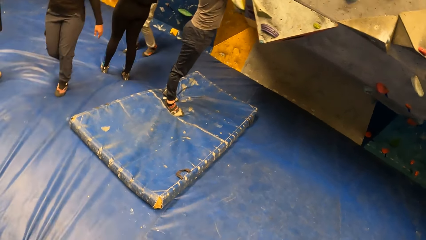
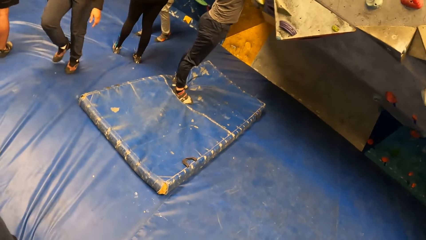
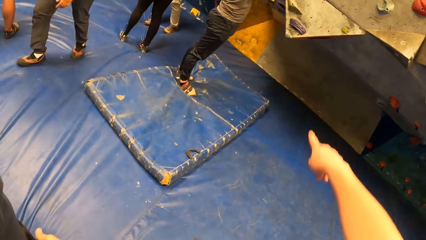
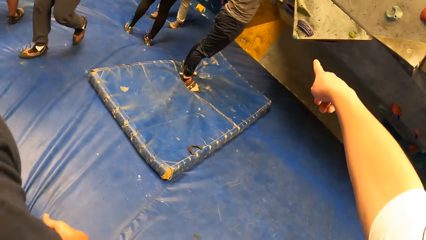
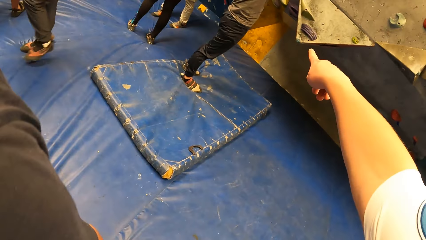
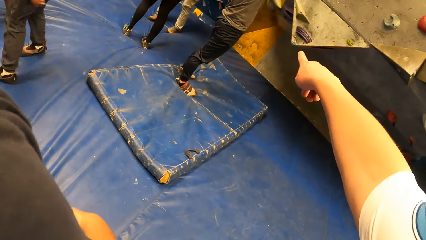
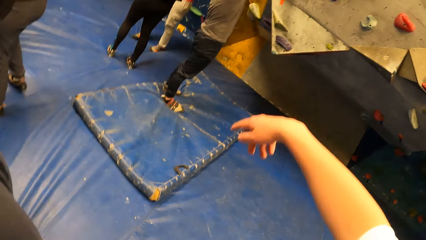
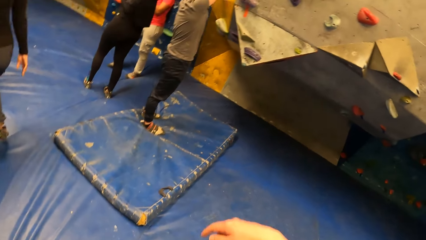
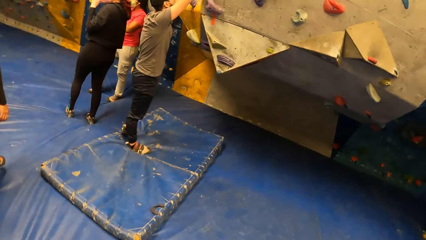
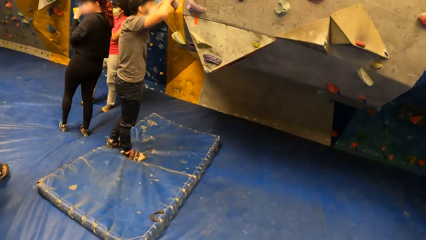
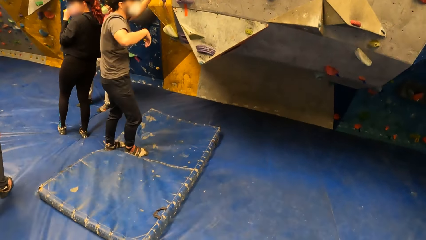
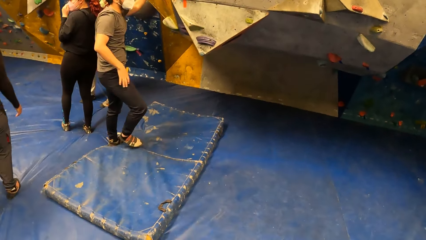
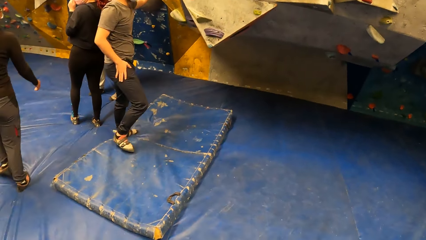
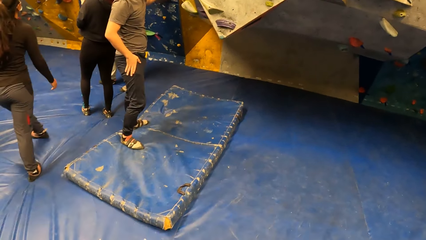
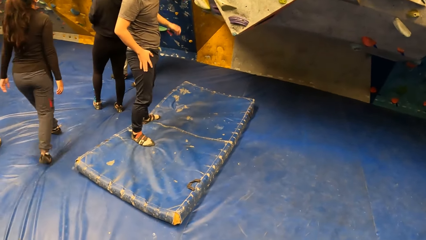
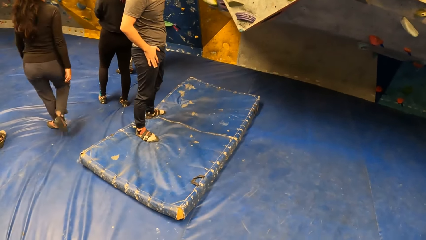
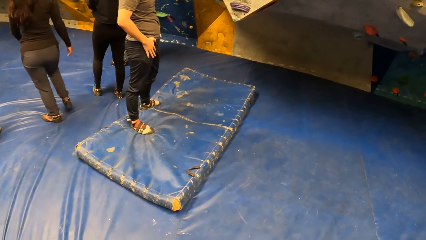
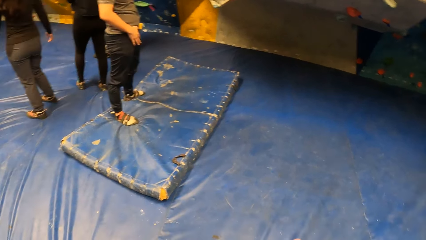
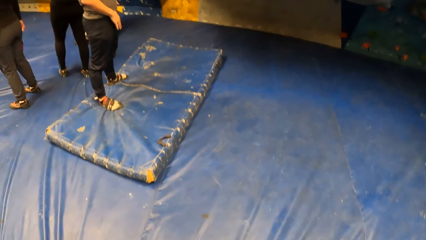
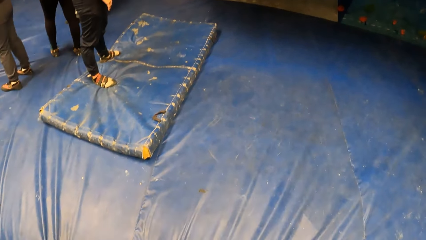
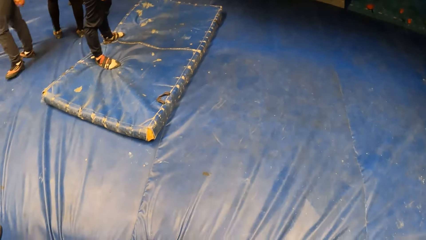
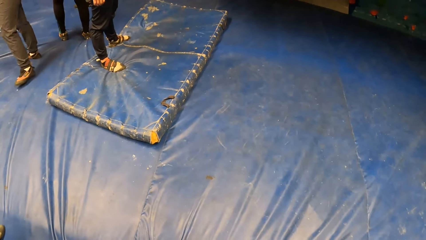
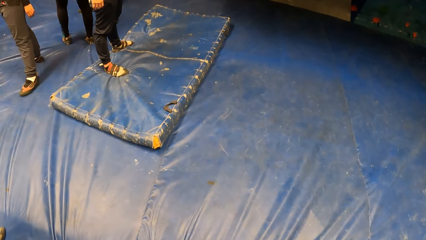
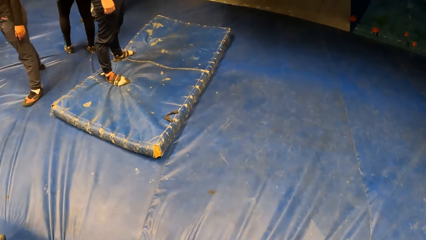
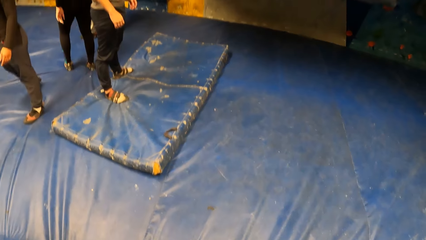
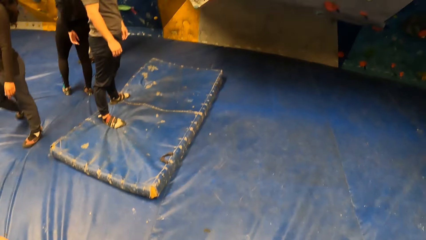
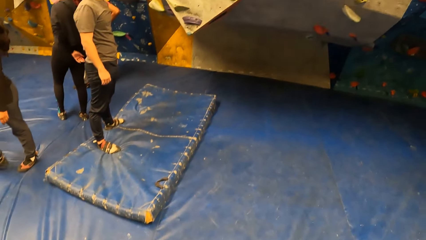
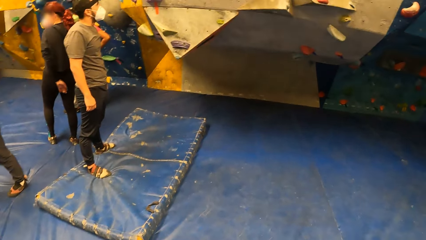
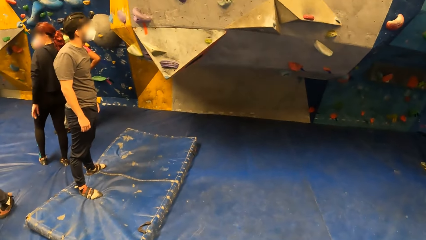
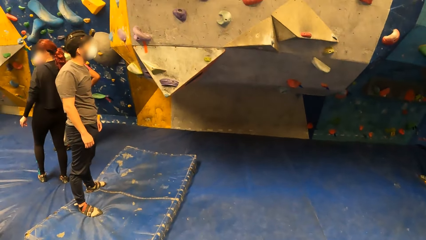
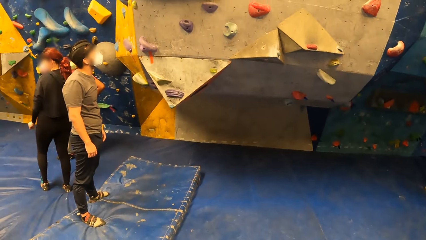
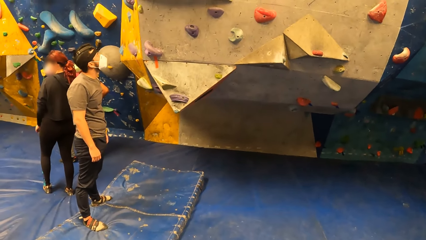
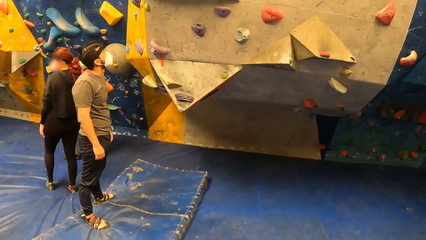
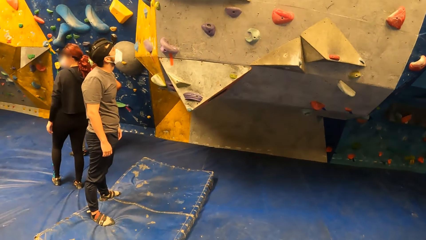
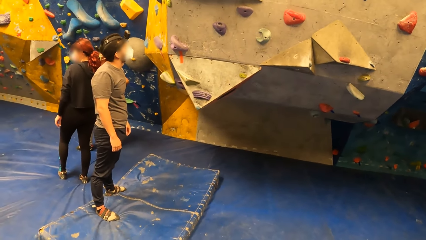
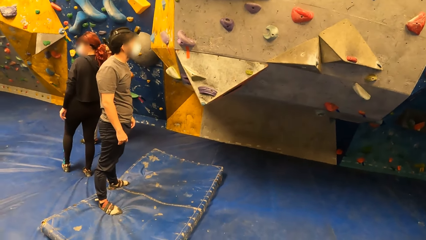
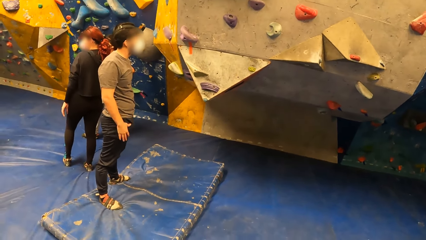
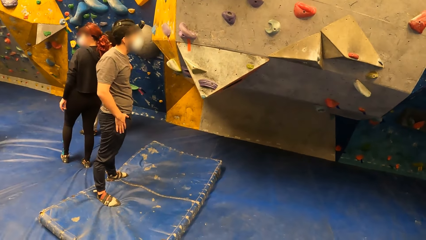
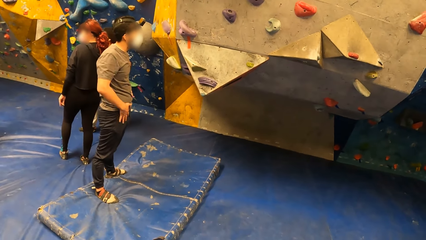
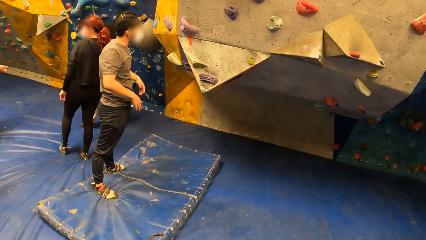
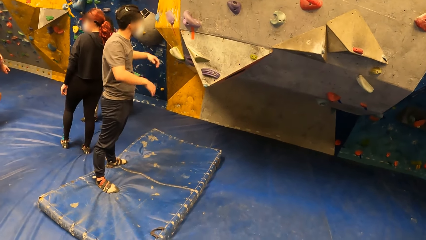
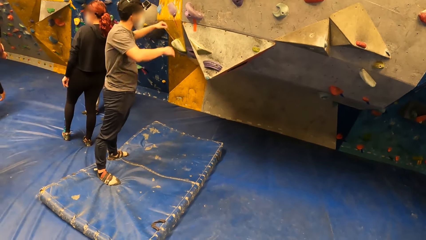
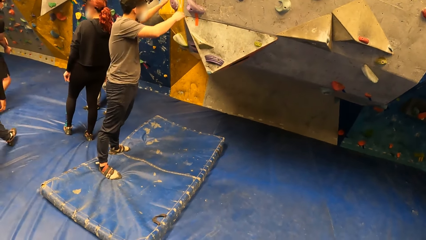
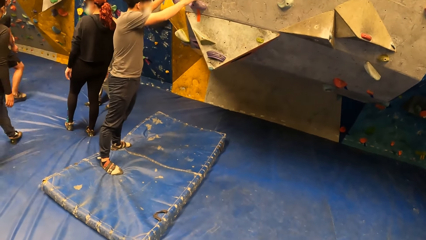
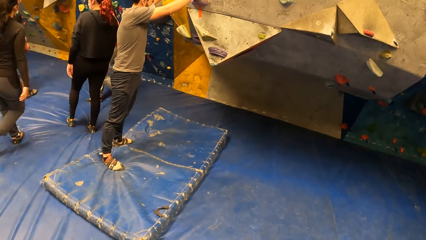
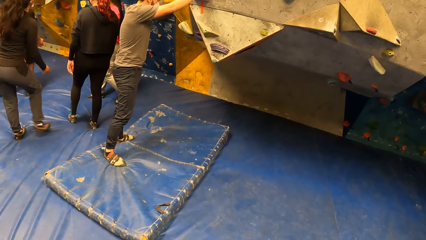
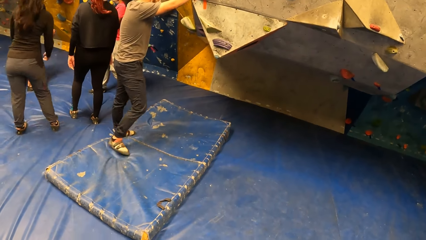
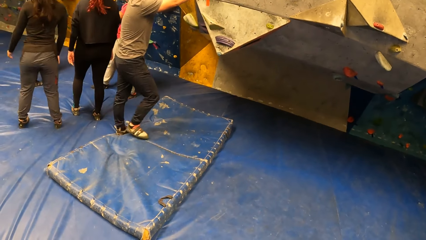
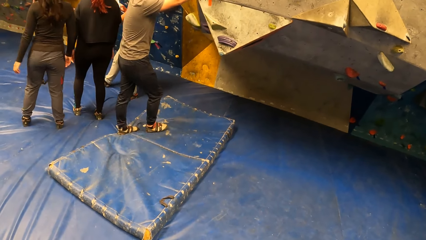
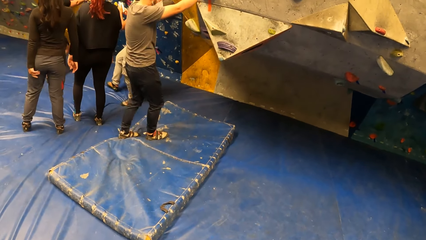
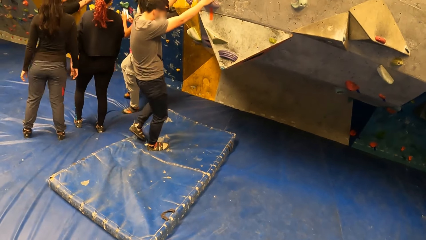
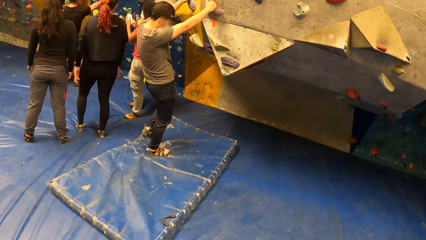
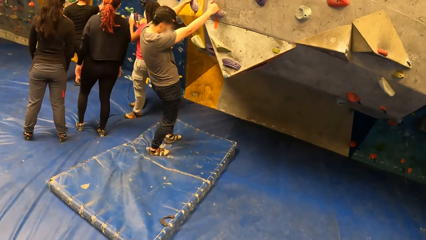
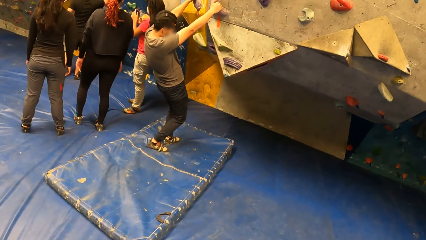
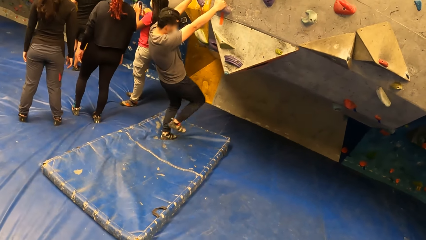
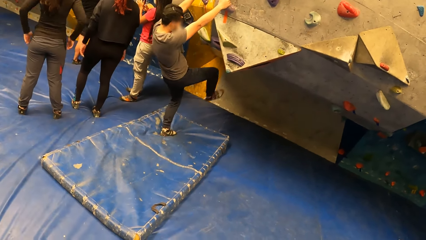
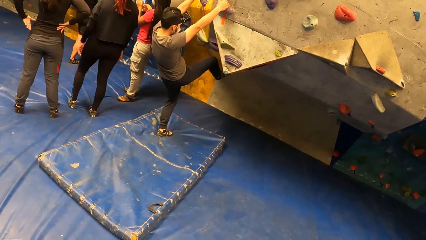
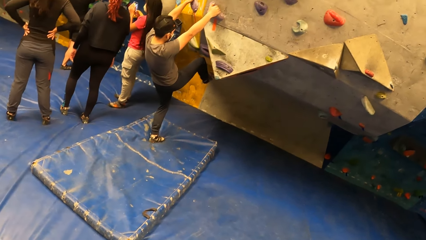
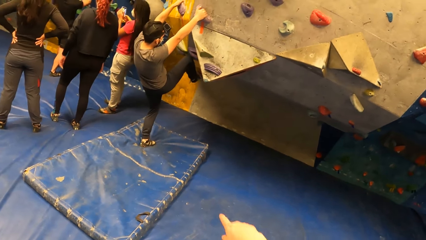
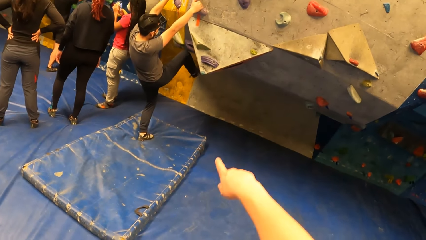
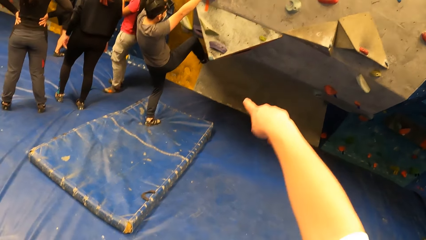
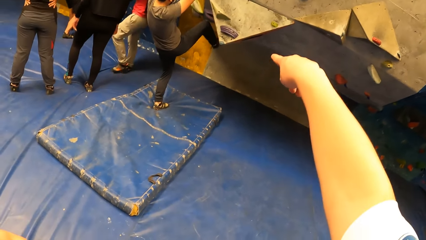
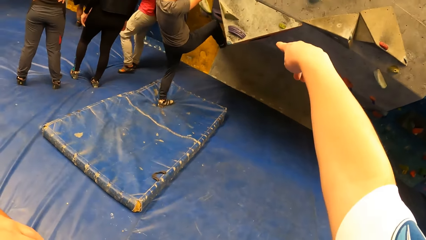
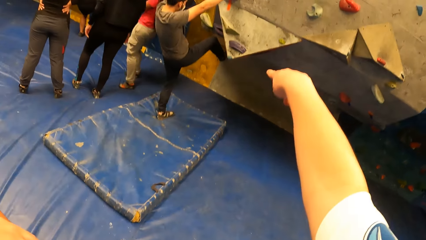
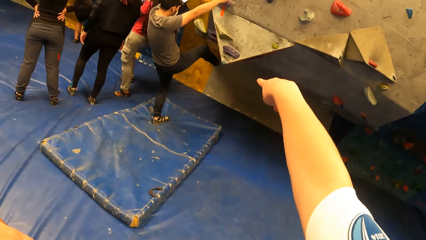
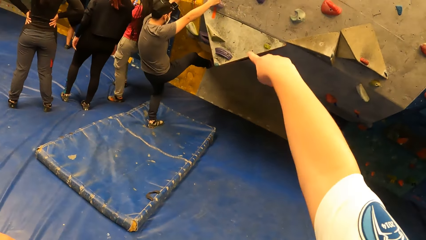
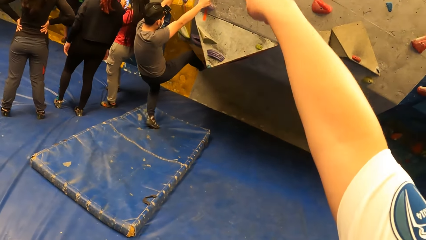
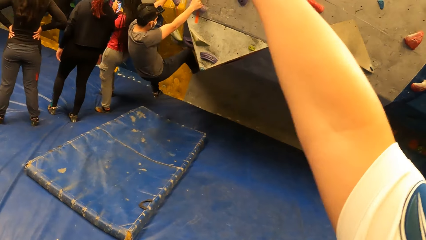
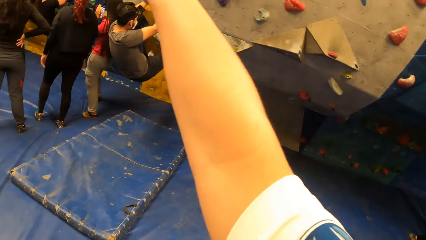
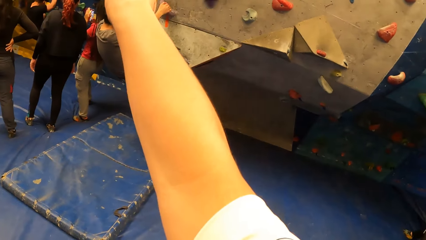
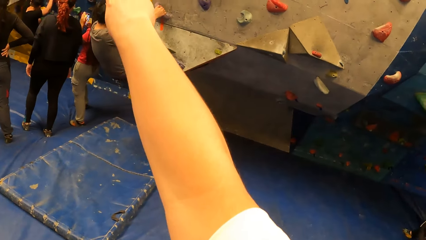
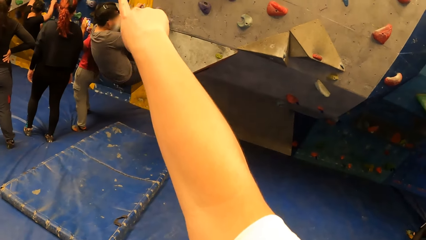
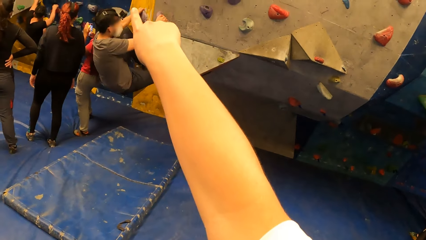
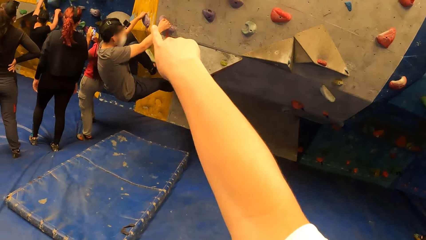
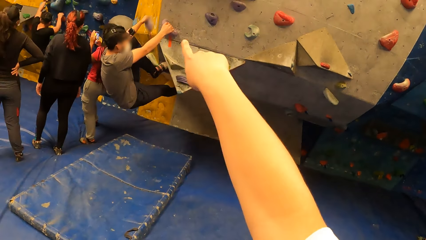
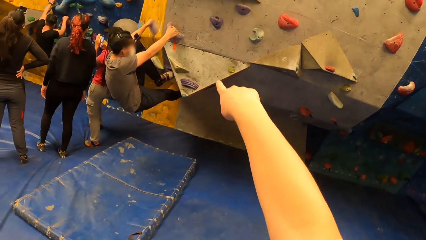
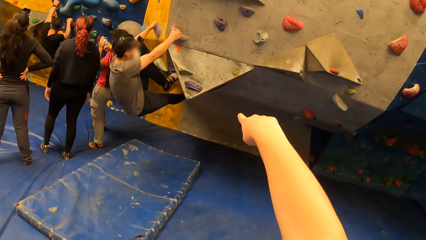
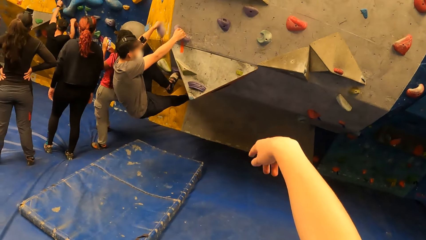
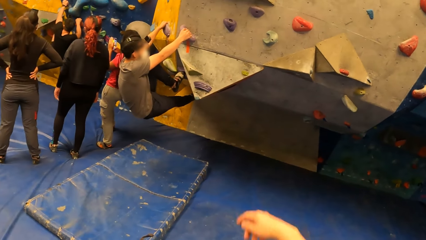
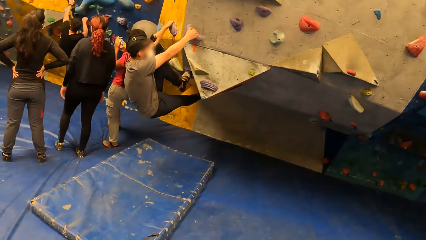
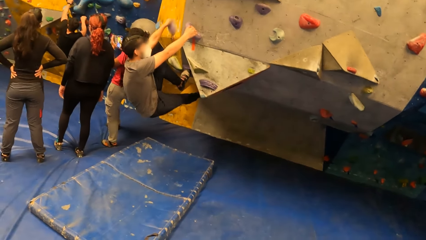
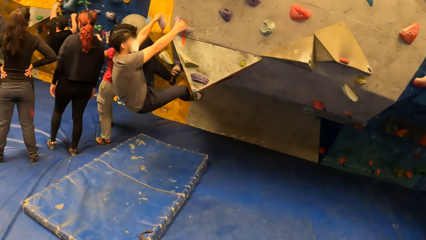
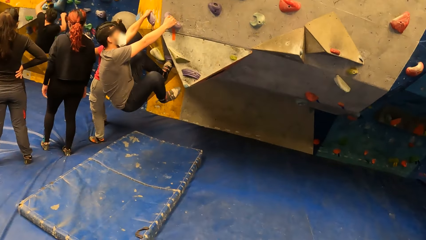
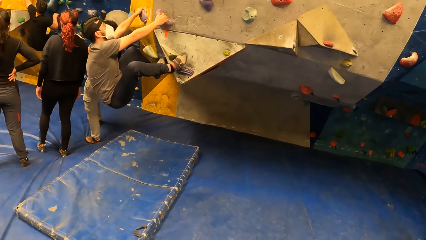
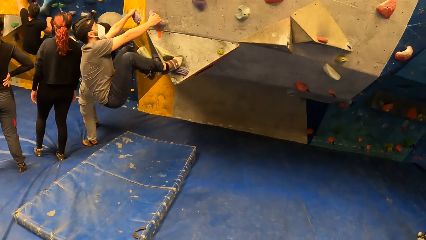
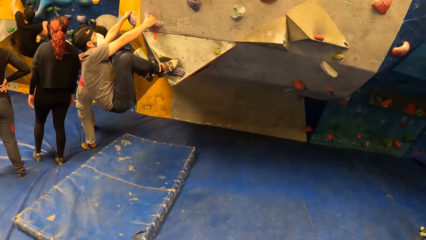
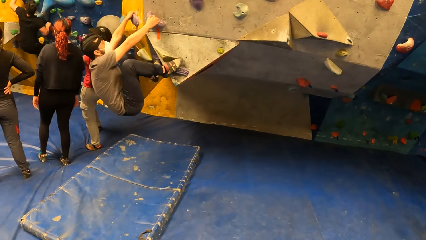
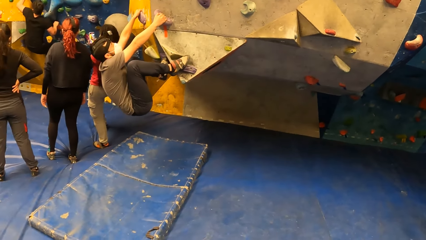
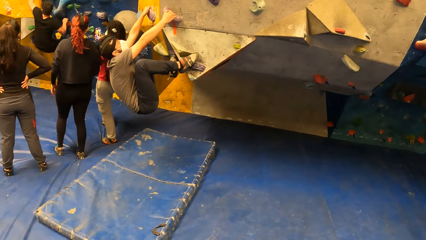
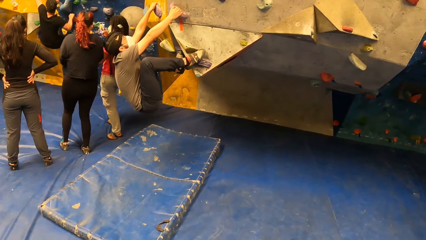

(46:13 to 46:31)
A climber walks around in the room. A second climber wipes a hand. The second climber climbs a rock grip wall. A third climber operates a phone. The camera wearer points towards the second climber. A fourth climber climbs the wall.
